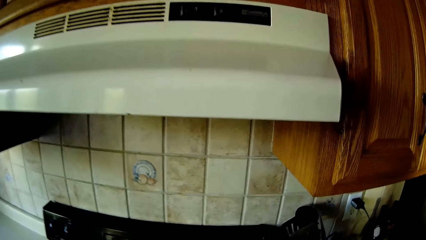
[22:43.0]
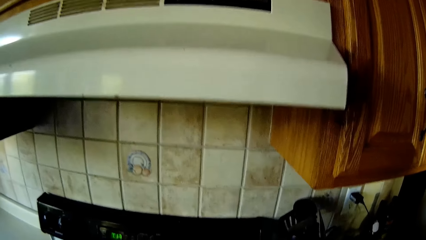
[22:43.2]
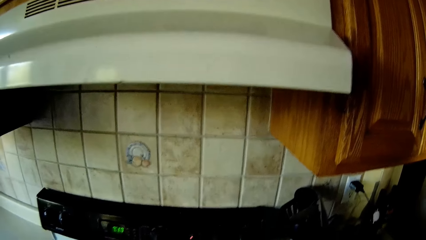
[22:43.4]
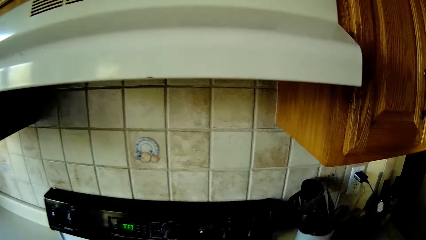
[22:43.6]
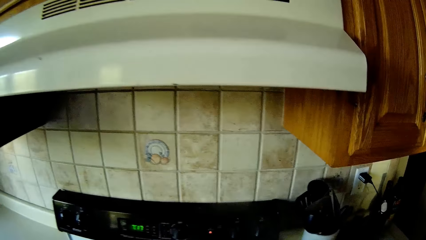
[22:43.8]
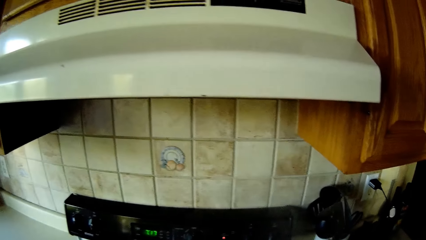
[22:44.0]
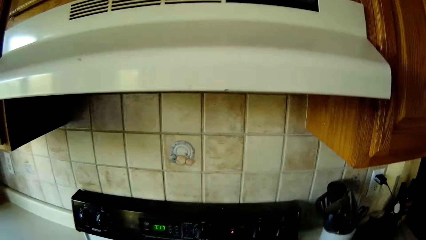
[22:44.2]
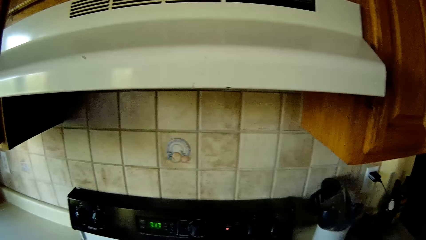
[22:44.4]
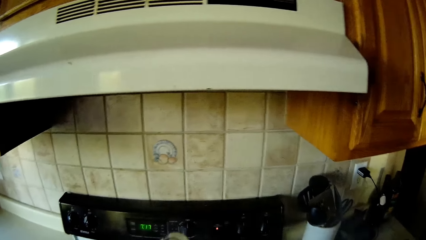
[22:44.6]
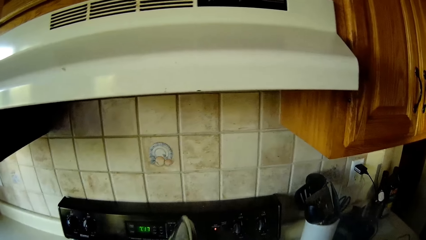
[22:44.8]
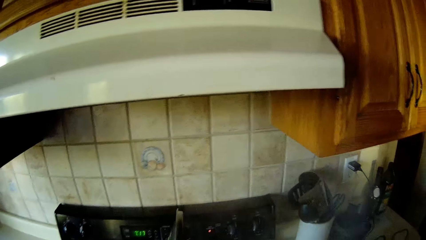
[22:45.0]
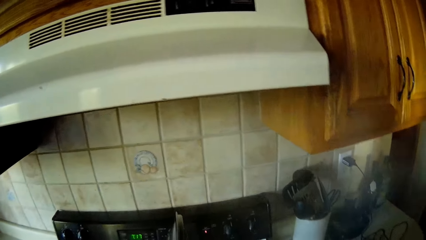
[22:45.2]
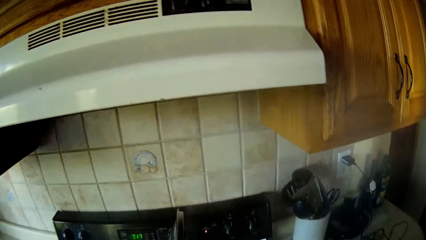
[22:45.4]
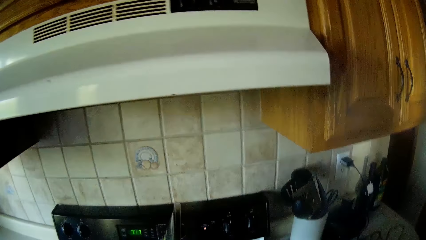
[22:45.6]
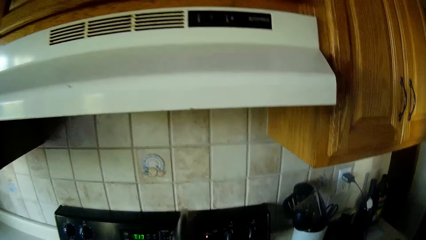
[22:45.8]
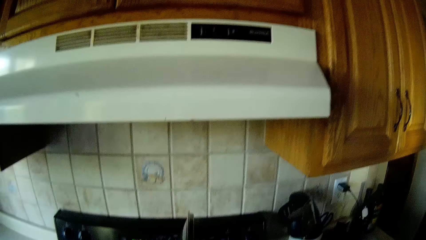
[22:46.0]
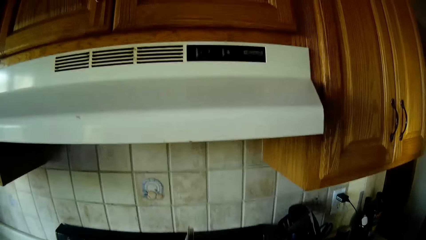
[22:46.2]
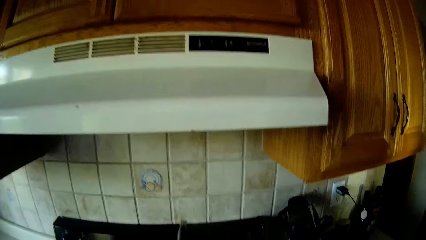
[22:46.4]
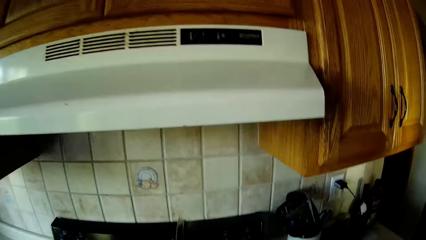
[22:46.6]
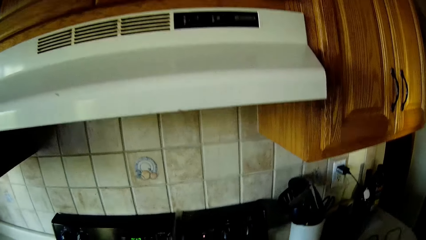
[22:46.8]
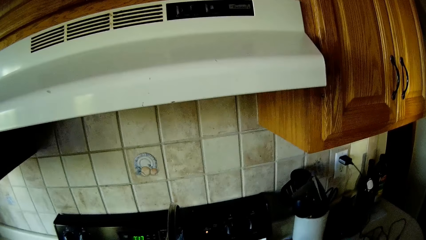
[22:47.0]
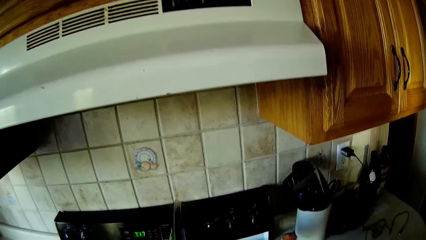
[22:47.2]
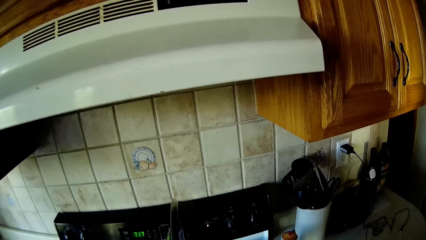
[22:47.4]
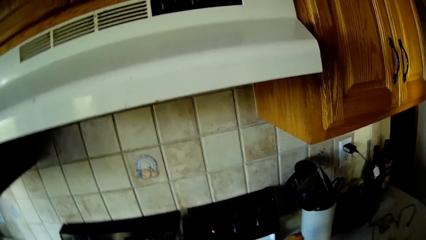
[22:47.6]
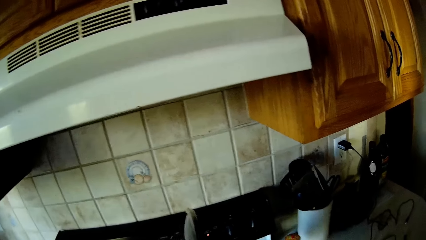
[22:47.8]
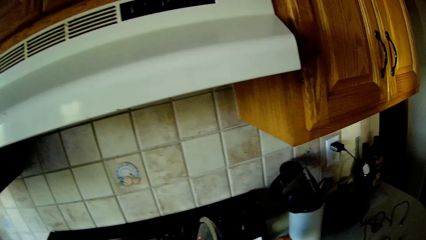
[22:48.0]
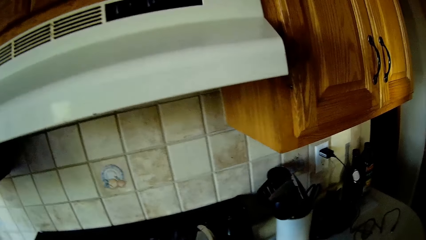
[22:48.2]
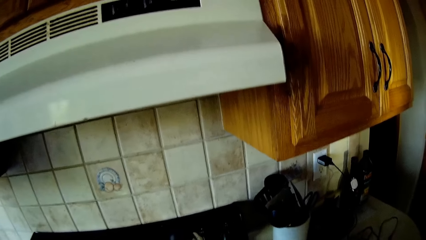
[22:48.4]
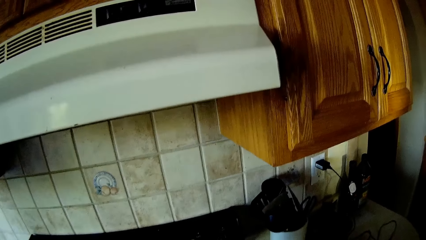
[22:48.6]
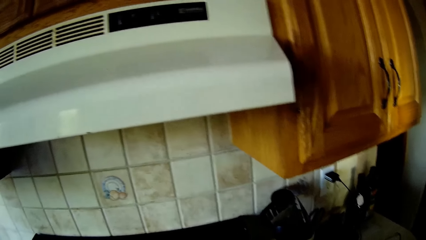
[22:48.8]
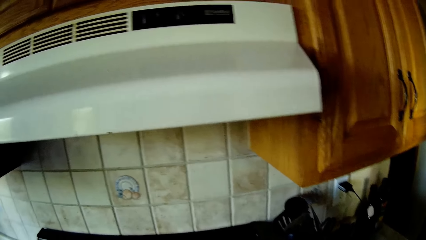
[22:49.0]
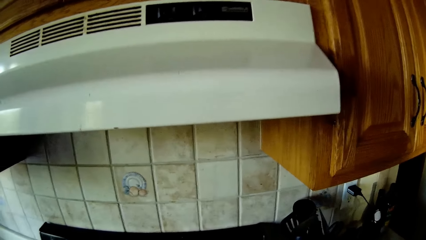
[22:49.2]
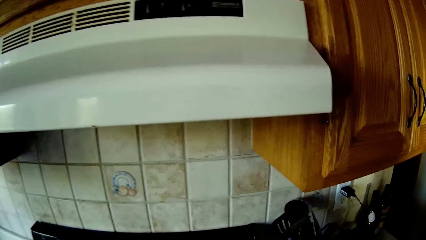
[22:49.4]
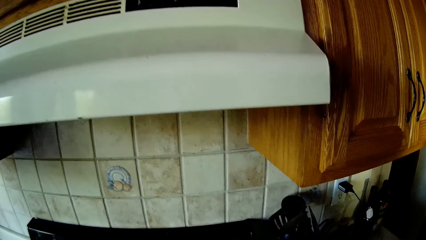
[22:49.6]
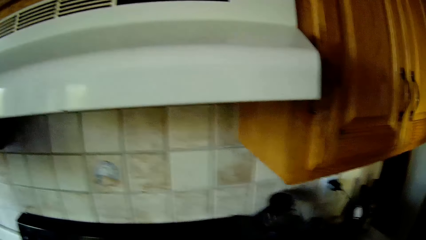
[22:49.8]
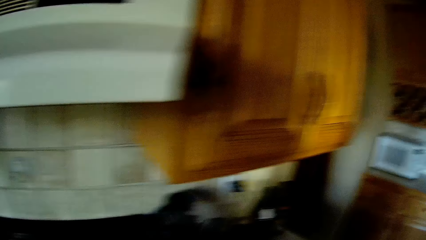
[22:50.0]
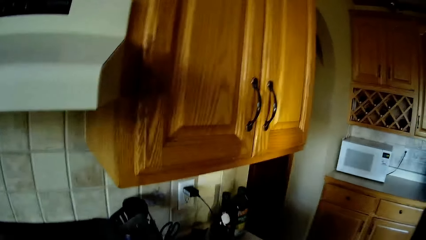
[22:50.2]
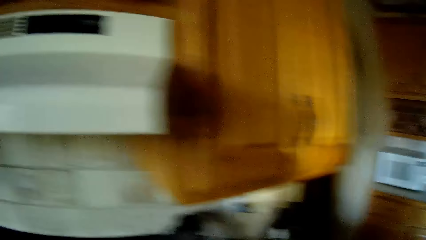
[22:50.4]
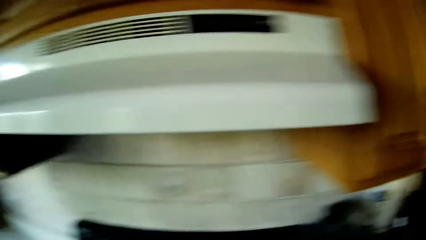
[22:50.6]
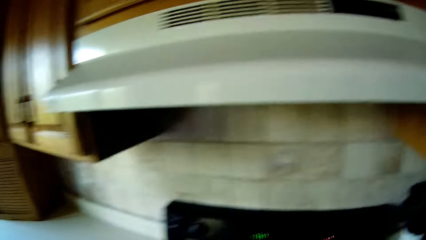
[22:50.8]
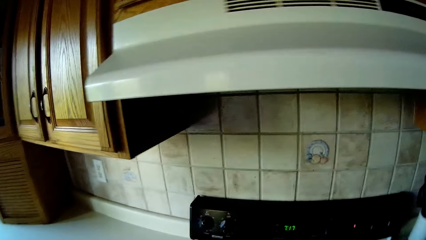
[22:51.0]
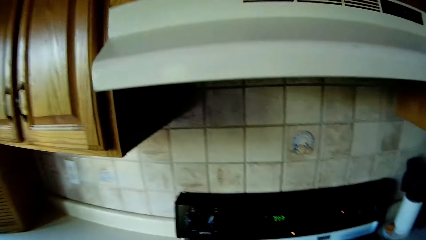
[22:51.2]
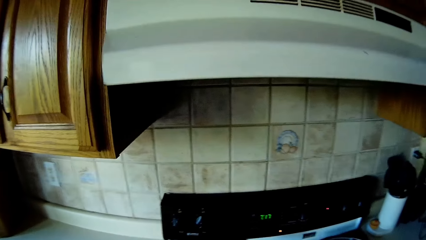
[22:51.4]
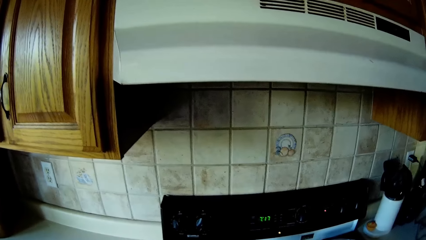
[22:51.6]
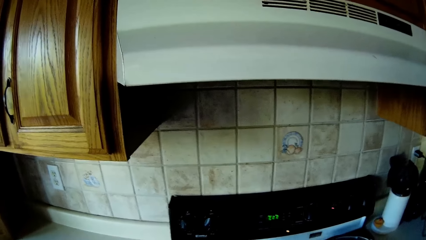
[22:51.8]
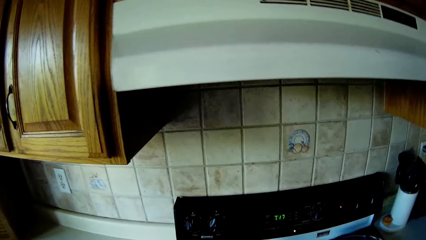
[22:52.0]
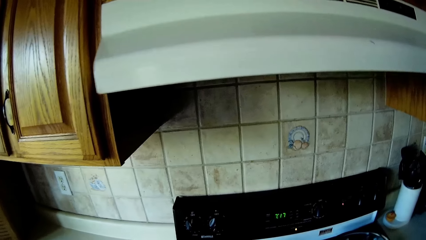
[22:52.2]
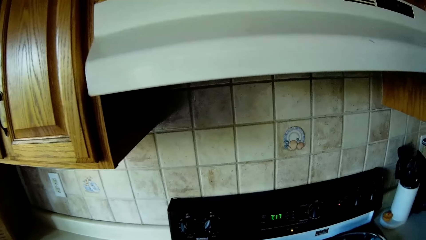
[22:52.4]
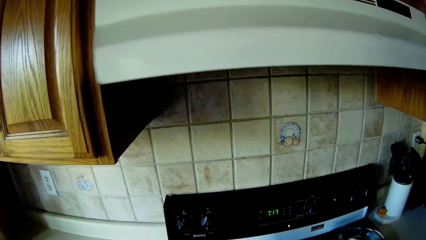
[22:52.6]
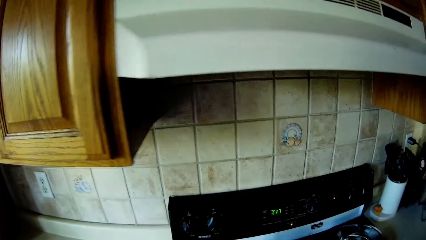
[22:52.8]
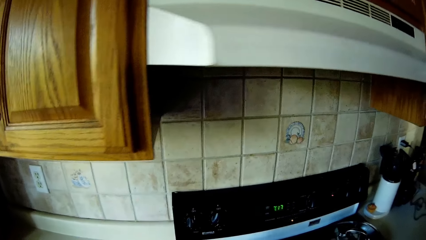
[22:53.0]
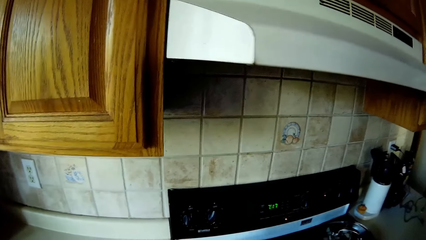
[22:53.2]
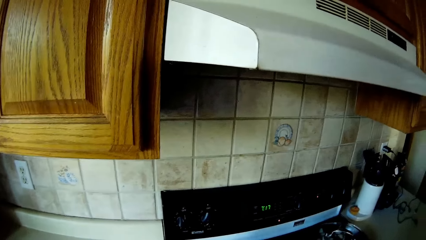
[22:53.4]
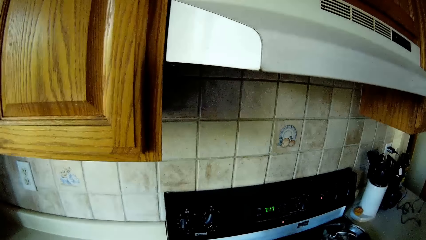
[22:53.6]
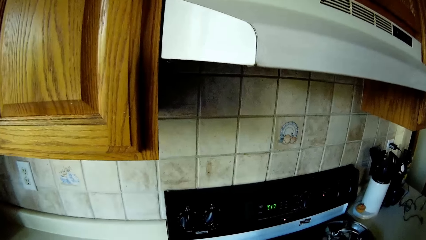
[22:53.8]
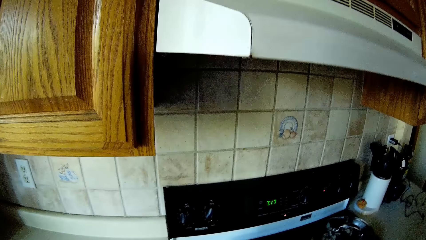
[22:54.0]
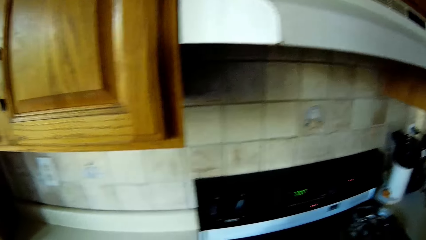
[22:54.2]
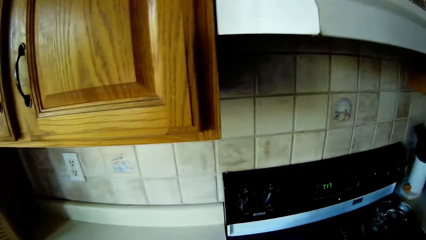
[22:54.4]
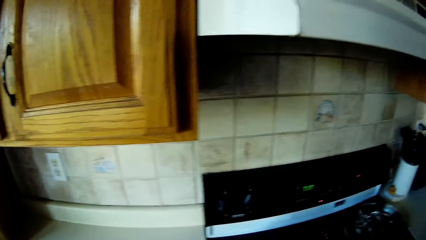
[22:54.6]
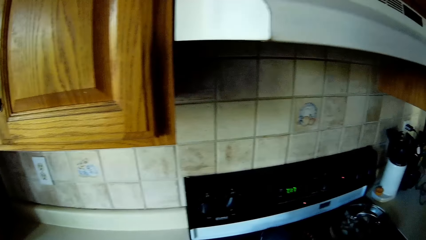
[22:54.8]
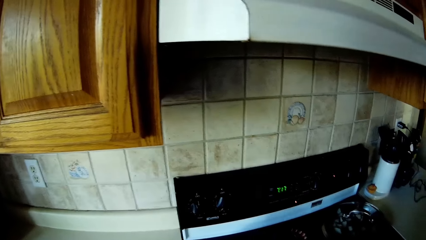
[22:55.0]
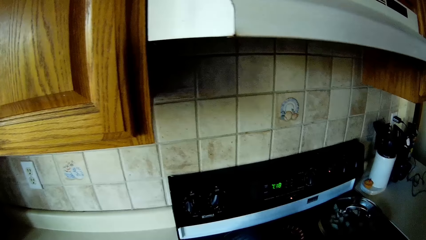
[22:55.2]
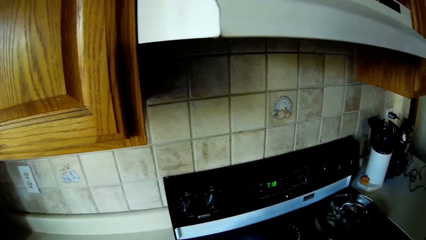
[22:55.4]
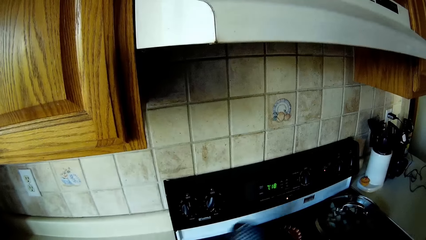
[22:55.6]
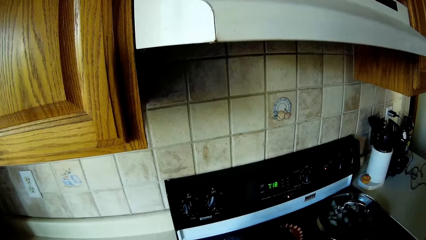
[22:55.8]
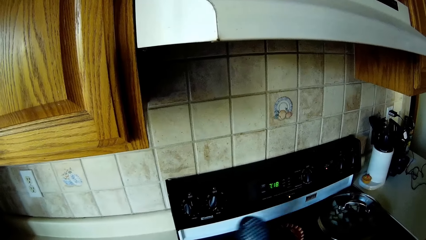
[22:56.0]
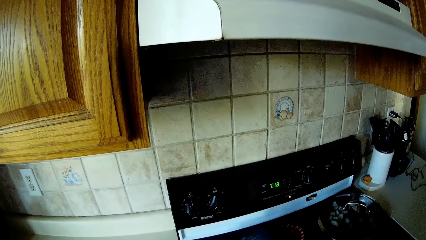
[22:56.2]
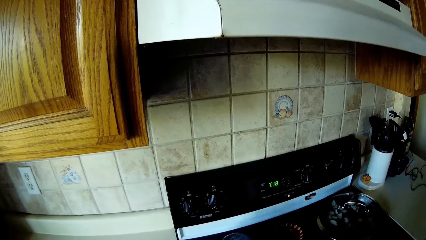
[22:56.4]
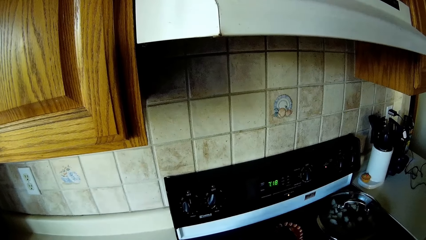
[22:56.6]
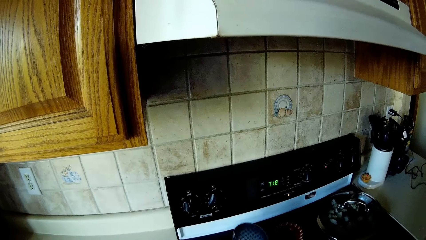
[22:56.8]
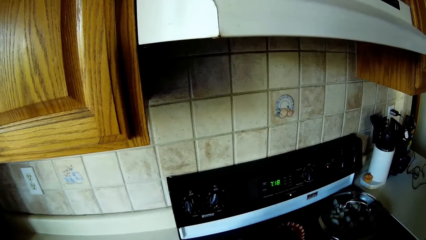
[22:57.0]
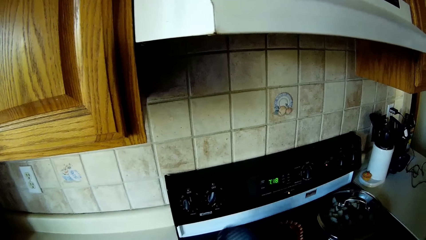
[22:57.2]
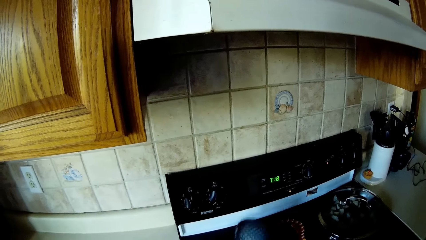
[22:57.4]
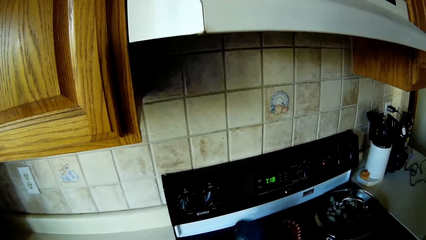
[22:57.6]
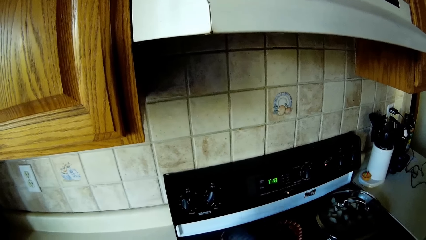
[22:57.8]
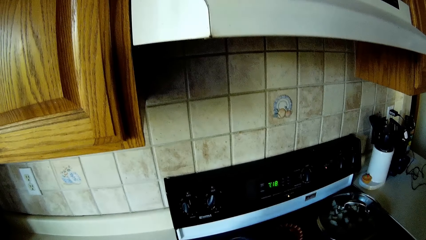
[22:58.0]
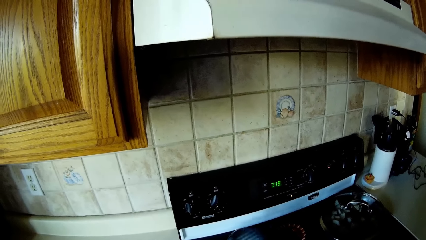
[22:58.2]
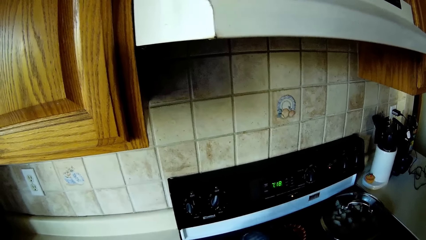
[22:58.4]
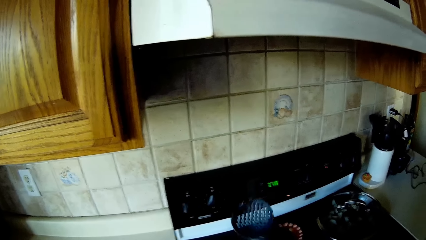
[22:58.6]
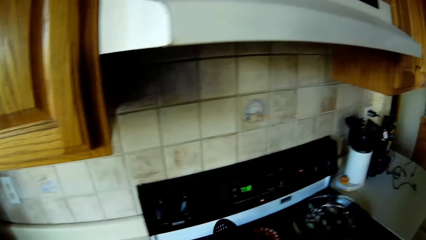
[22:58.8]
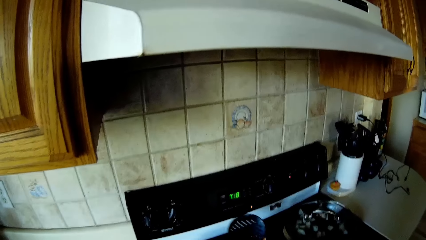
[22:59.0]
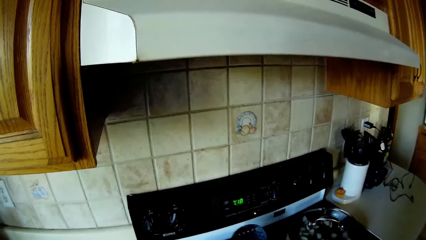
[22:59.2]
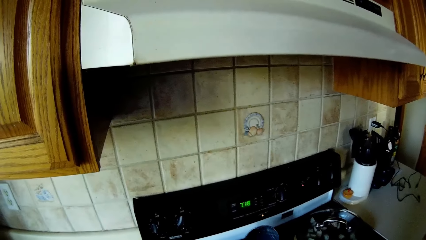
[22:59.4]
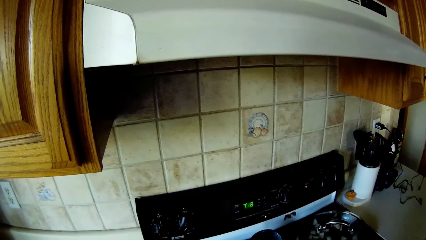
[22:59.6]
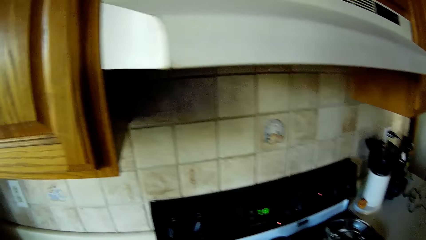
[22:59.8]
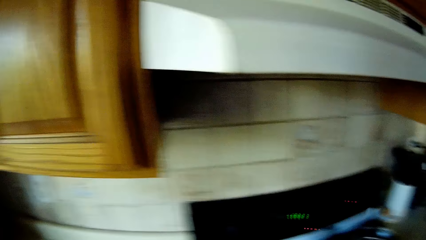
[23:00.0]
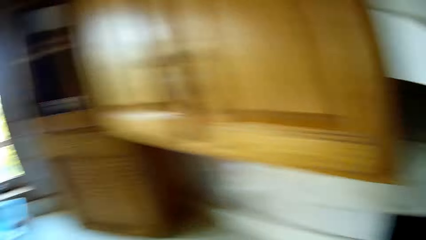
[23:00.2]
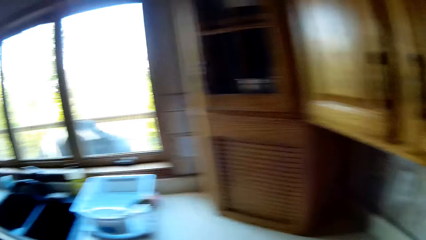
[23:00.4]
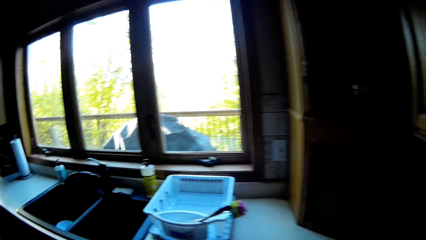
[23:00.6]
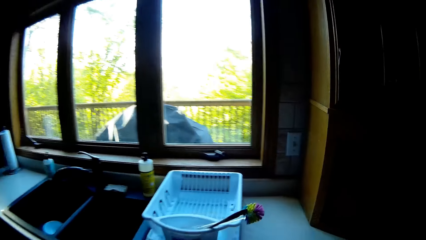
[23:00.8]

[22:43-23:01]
The camera wearer opens the pot on the cooker with her left hand. She picks up the lid. She looks around. She holds a spoon with her right hand. She stirs food with the spoon. She drops the spoon in her right hand on the cooker.
